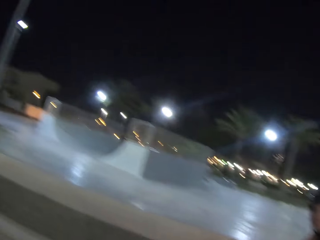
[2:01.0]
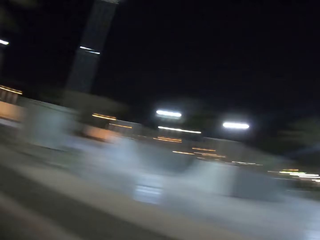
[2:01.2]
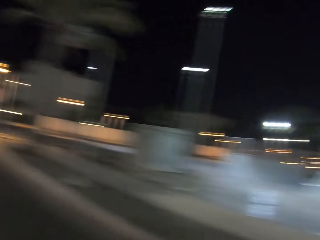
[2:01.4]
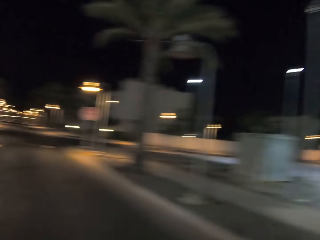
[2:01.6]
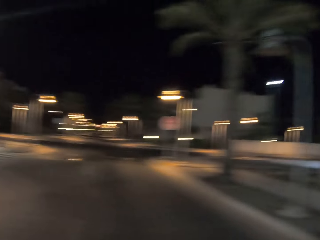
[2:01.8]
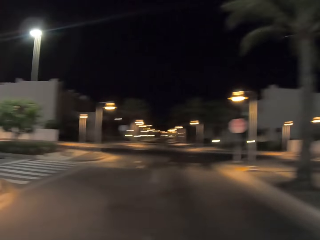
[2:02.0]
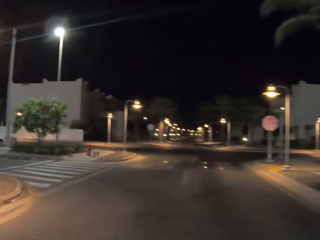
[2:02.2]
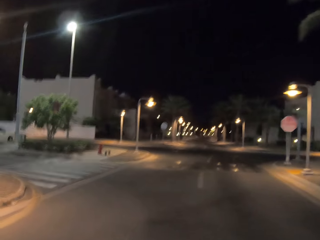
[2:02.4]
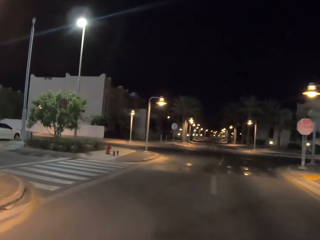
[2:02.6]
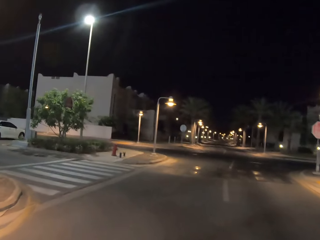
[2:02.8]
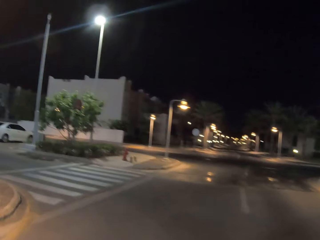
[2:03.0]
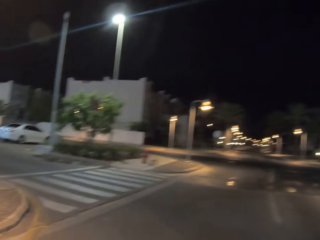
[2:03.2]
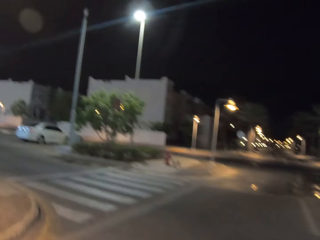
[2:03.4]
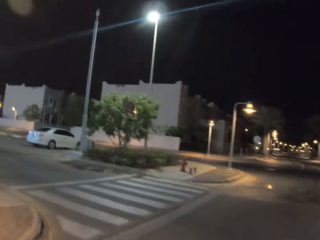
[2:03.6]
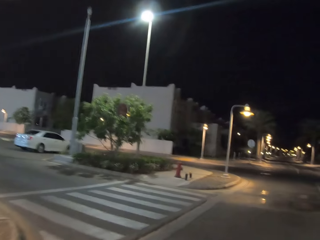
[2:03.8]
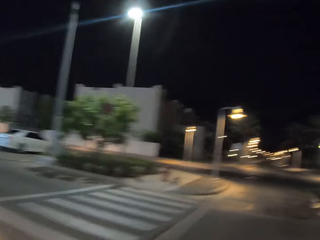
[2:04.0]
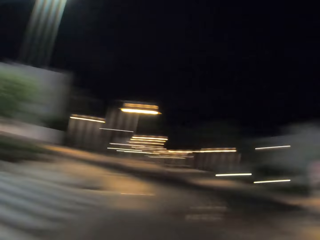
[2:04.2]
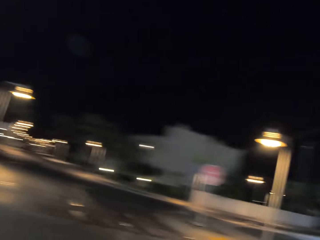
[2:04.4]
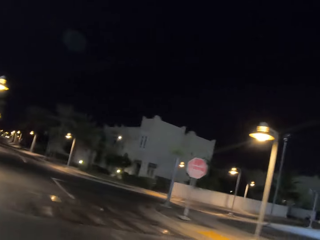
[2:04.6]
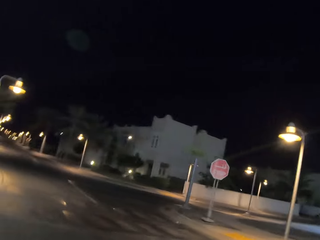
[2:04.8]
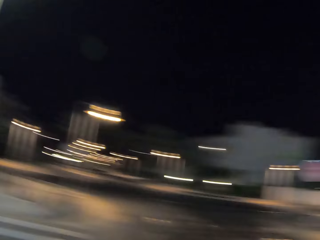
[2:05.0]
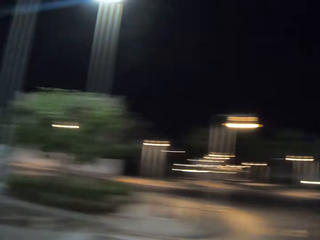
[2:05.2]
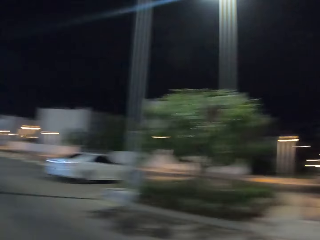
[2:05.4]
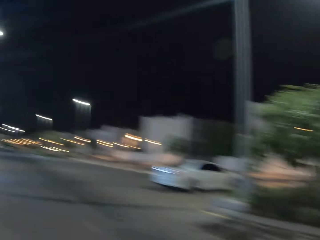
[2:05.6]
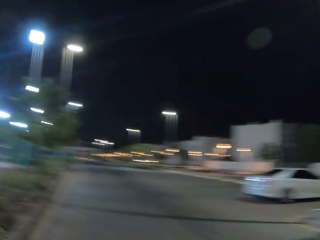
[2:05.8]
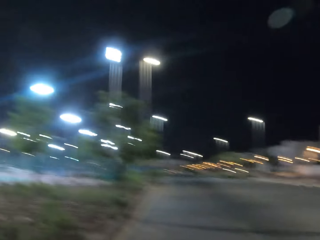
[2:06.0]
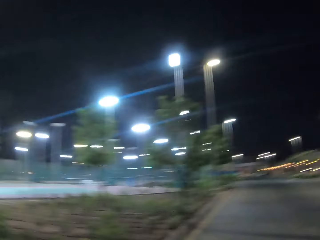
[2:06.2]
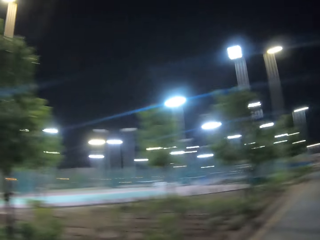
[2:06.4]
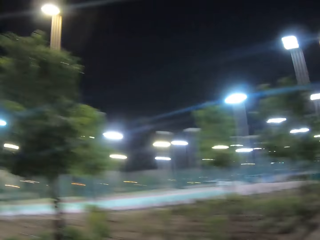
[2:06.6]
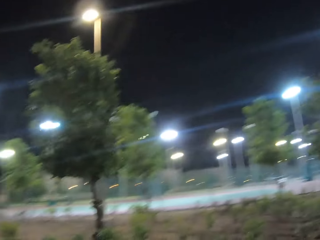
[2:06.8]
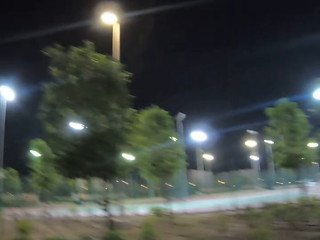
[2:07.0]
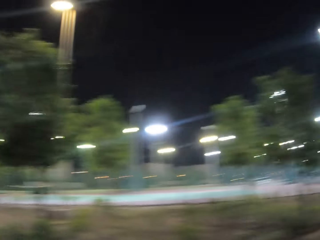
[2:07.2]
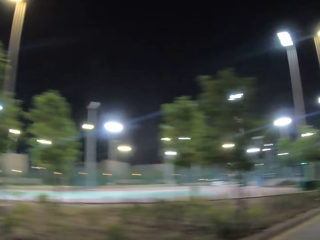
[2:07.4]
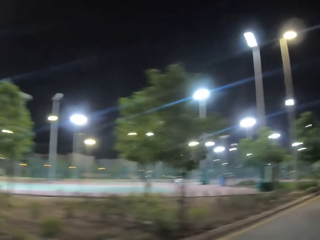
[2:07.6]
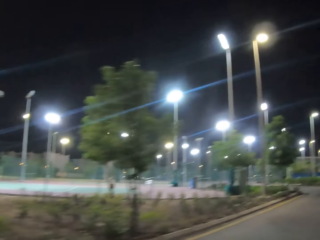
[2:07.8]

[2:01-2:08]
The camera wearer looks at a man. They drive towards the field.

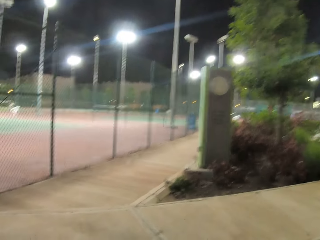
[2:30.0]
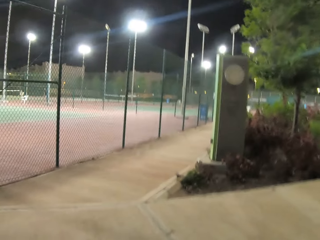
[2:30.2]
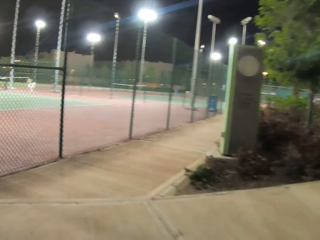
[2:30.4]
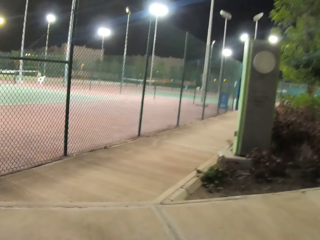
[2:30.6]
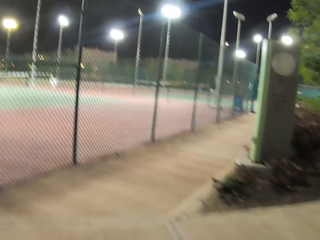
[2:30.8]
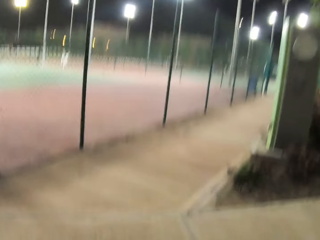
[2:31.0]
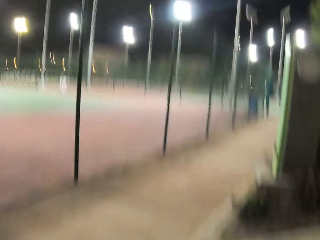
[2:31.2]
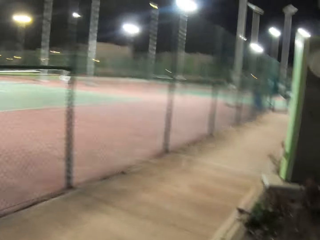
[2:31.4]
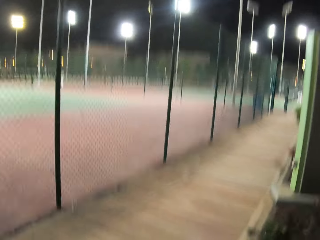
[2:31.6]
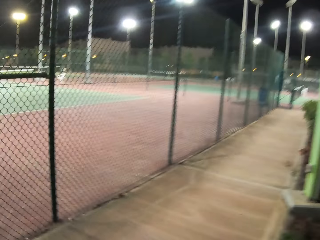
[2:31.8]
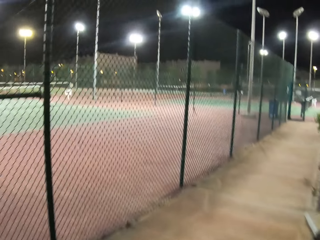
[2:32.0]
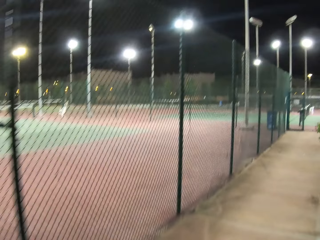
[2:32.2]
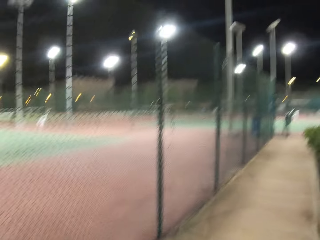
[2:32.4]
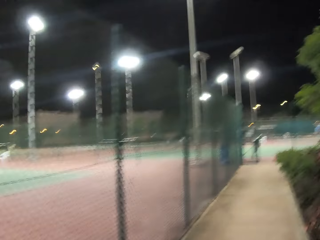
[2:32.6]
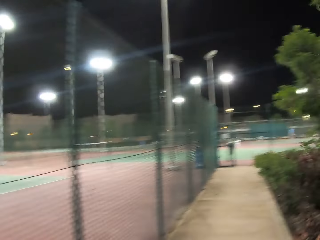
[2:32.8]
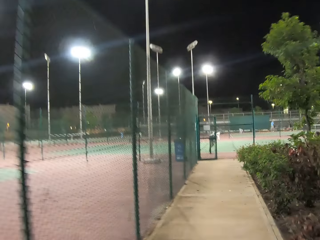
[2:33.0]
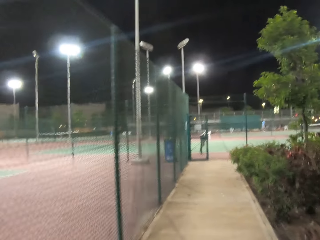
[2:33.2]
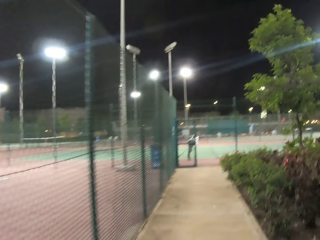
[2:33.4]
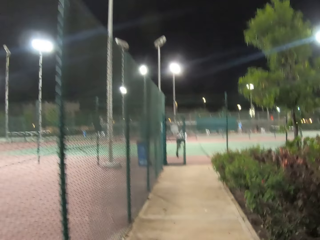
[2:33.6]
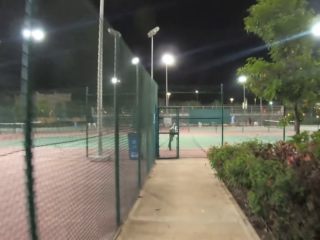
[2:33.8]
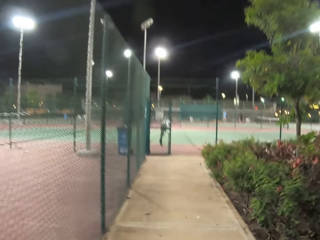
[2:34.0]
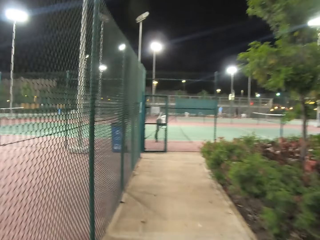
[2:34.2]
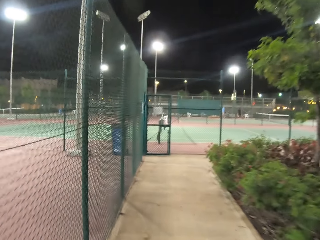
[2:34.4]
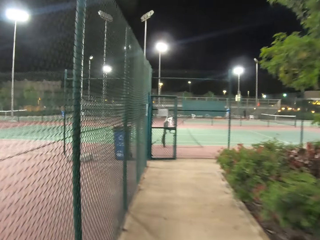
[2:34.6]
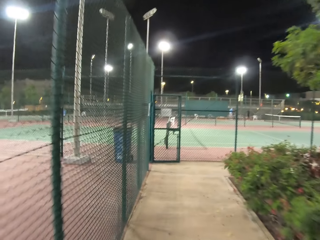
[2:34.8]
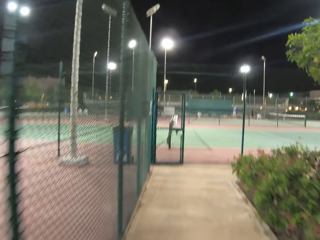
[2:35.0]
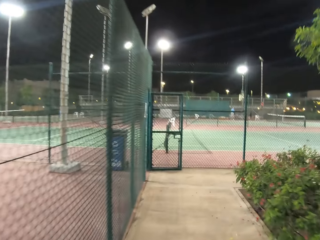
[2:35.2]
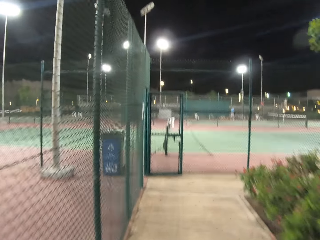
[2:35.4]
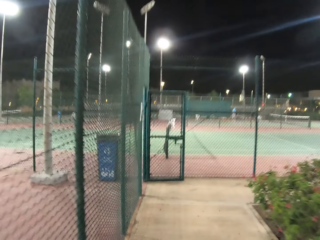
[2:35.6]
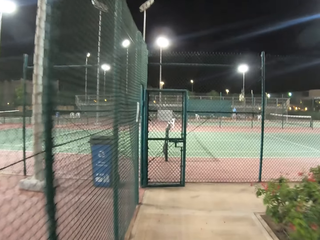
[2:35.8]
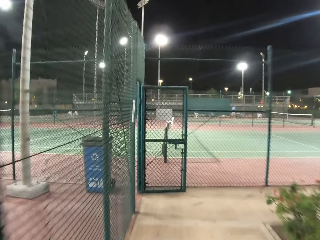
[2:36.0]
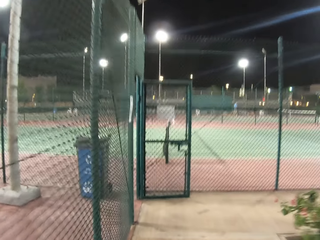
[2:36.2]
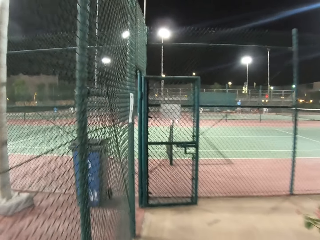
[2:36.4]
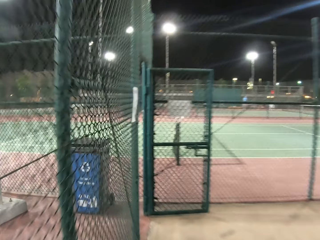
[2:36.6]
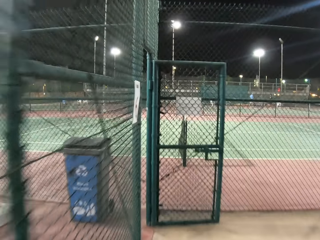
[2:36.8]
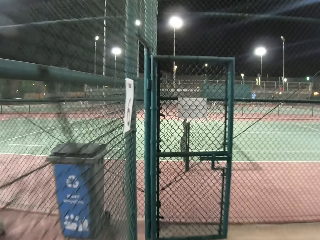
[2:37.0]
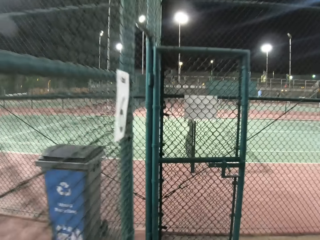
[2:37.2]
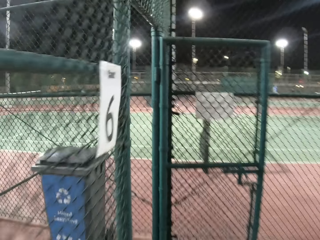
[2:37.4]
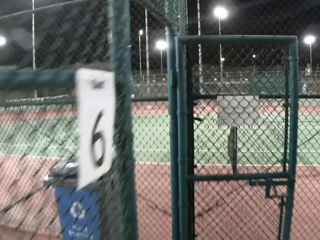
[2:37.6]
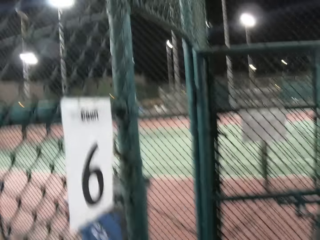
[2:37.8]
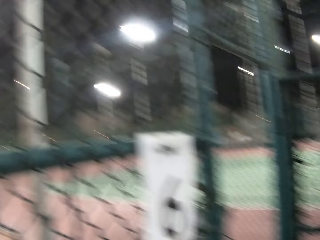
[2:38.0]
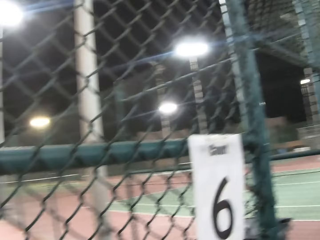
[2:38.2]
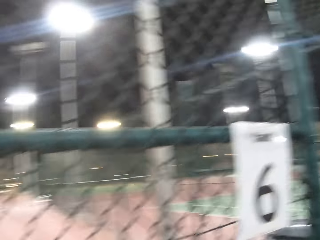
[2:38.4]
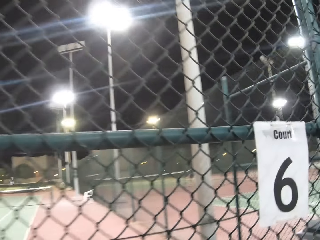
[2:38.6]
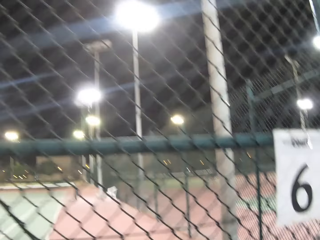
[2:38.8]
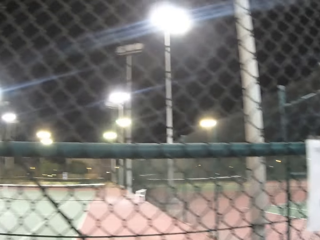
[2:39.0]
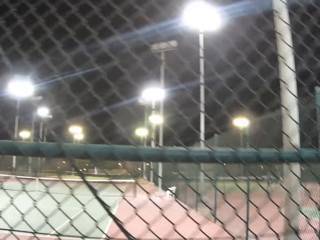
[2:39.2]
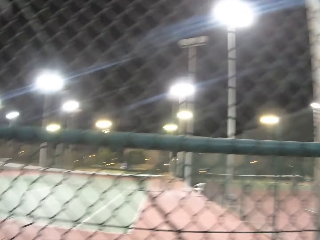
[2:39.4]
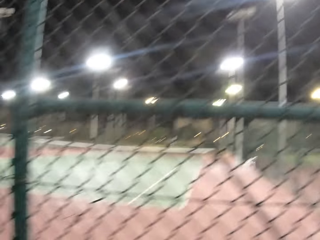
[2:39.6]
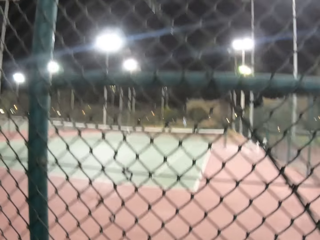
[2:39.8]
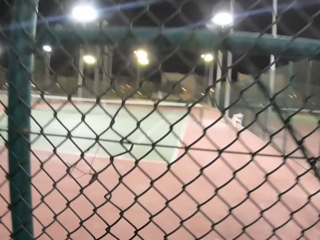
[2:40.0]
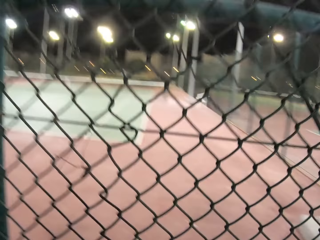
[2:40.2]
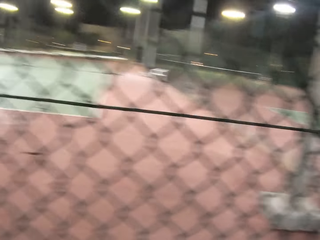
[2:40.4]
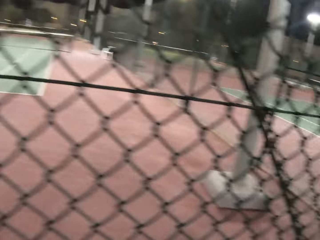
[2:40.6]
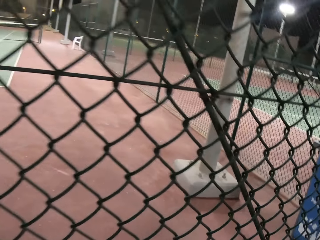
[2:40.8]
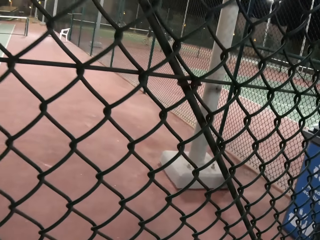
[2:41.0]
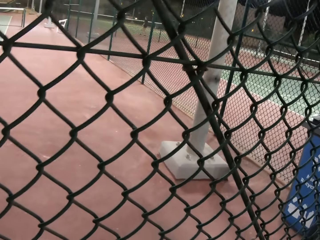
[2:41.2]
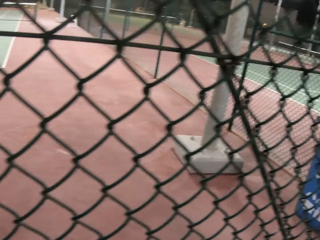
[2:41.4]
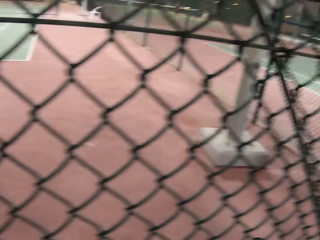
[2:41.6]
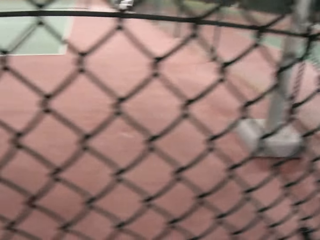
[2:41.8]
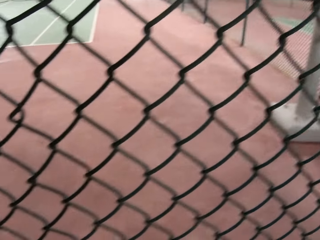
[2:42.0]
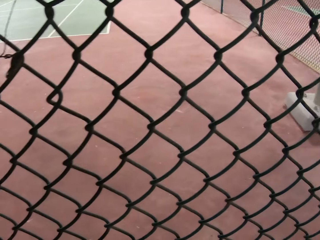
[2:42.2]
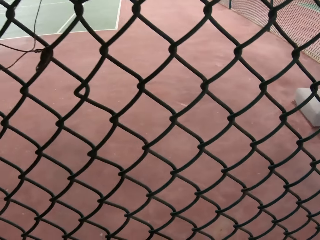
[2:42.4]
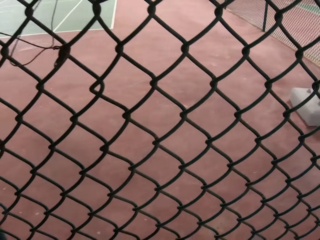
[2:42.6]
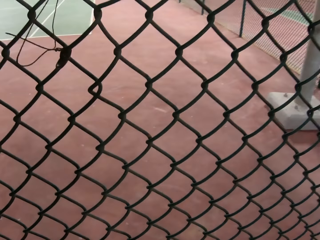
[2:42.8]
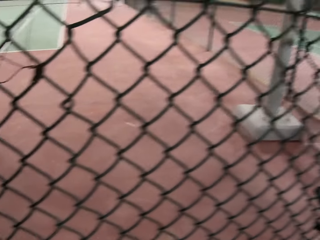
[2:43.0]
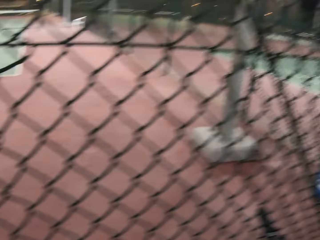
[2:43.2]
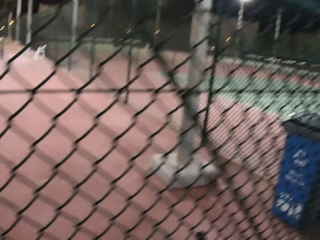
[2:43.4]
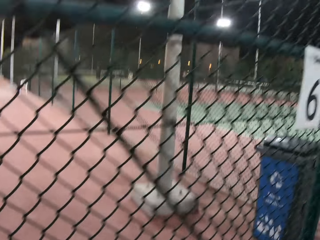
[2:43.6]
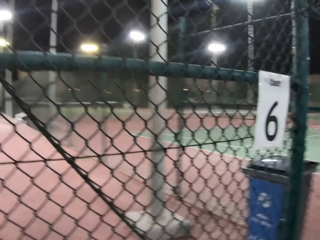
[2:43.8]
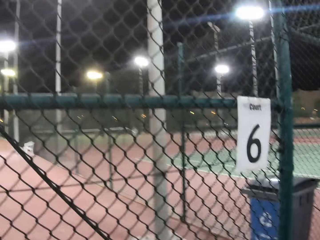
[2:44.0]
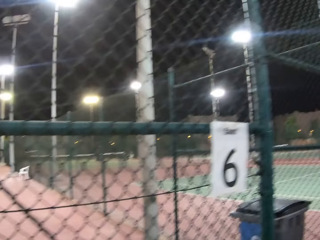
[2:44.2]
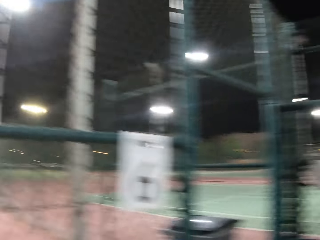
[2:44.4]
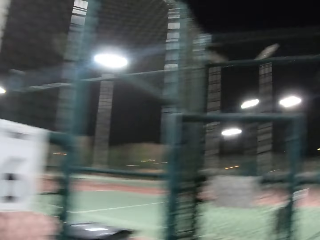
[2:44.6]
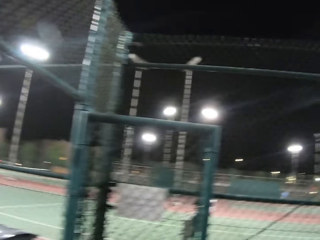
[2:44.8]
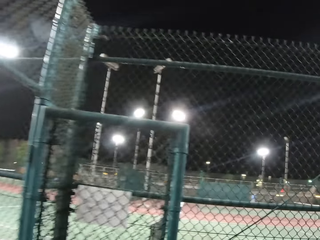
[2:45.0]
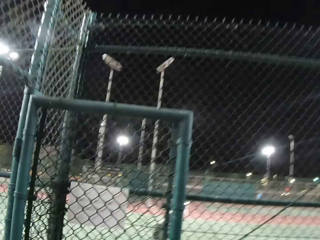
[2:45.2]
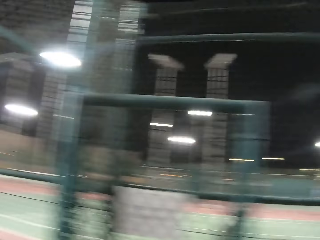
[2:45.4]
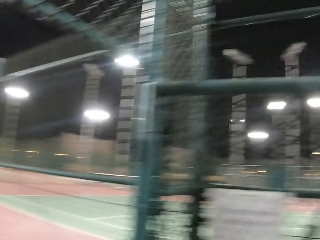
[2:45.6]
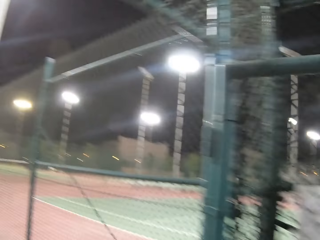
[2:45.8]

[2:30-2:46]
The camera wearer rides a bicycle towards a tennis court.
